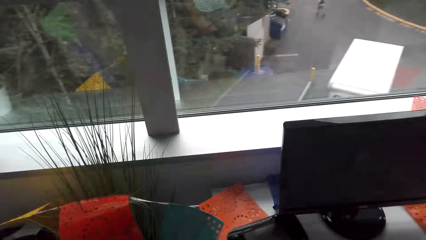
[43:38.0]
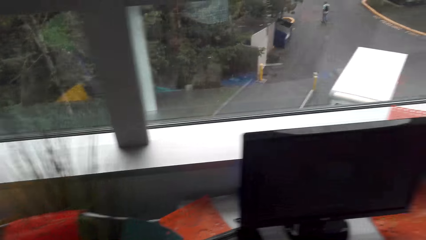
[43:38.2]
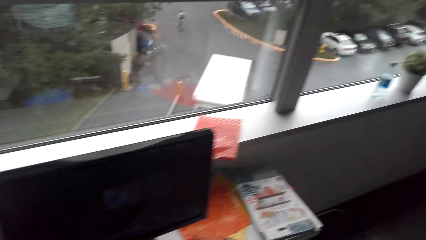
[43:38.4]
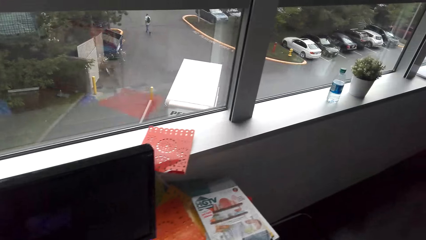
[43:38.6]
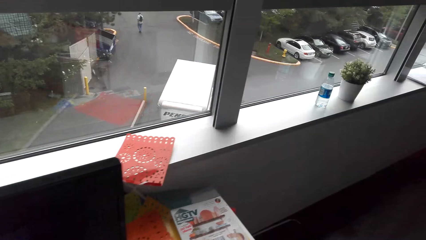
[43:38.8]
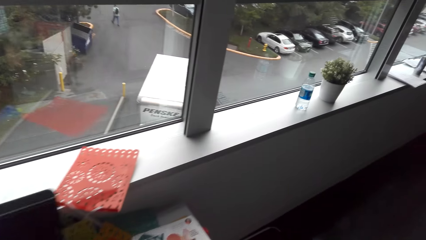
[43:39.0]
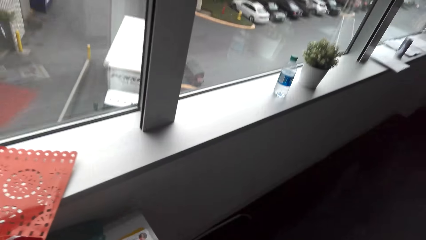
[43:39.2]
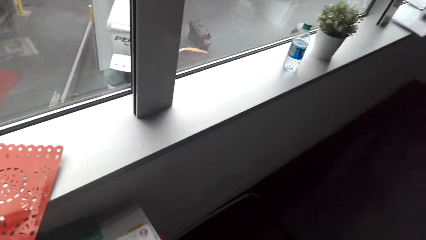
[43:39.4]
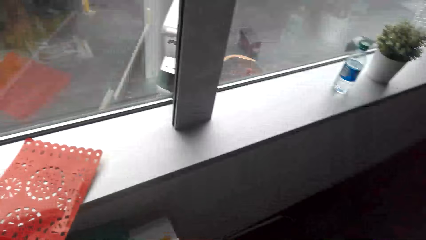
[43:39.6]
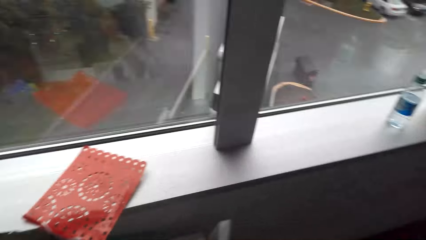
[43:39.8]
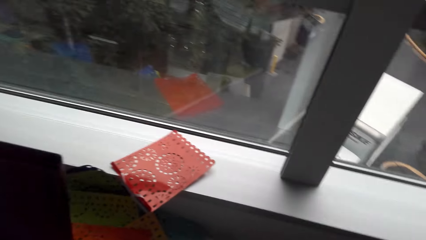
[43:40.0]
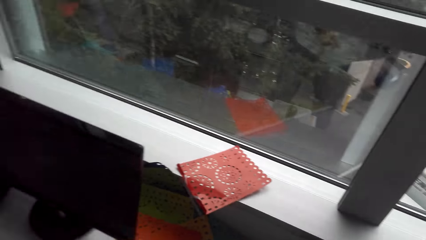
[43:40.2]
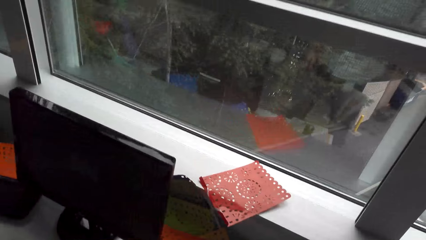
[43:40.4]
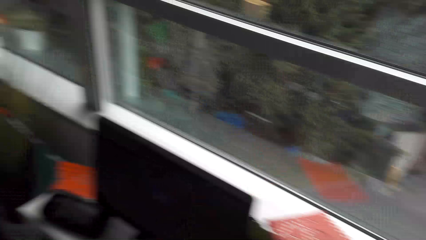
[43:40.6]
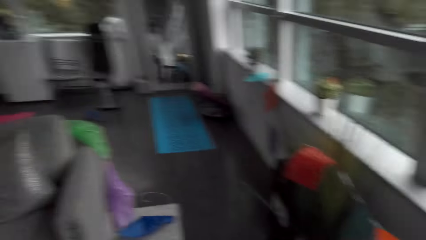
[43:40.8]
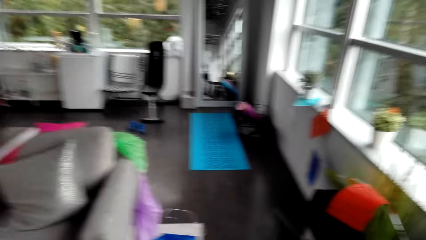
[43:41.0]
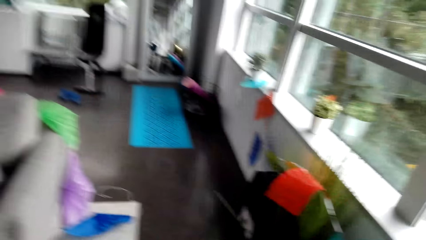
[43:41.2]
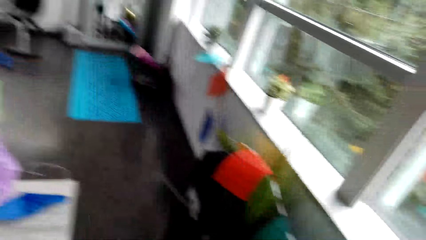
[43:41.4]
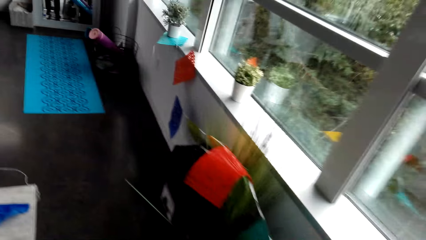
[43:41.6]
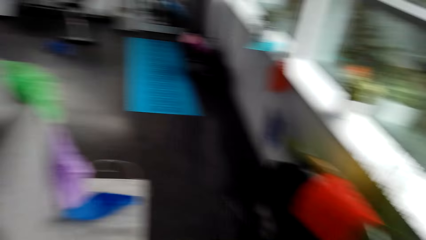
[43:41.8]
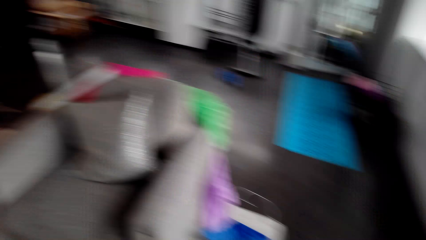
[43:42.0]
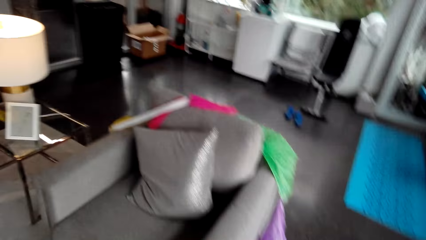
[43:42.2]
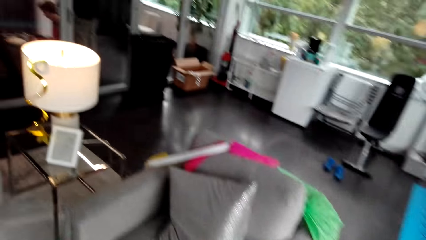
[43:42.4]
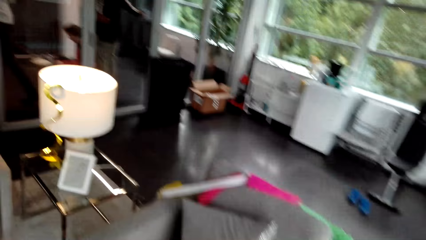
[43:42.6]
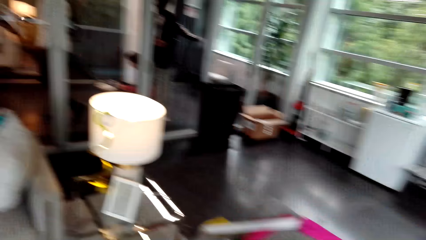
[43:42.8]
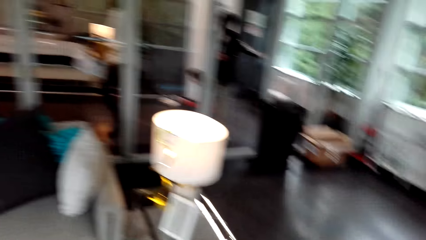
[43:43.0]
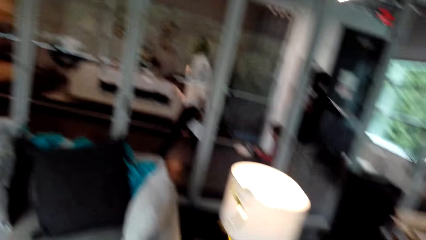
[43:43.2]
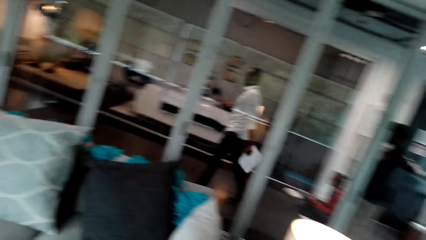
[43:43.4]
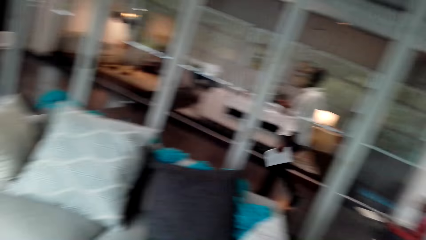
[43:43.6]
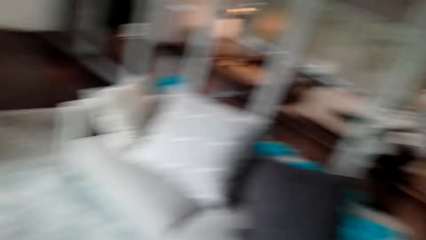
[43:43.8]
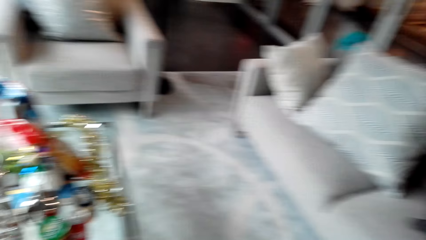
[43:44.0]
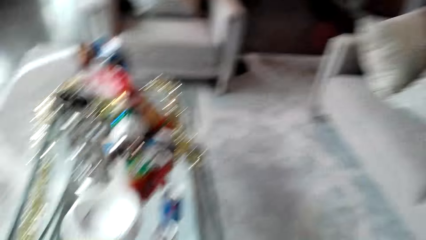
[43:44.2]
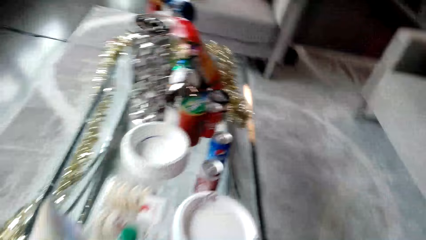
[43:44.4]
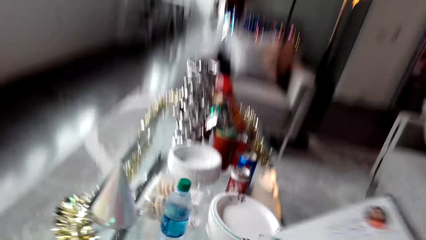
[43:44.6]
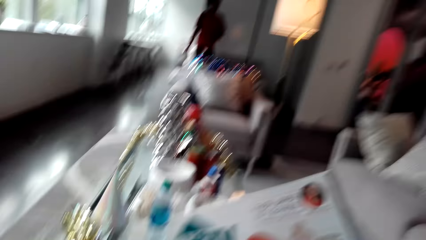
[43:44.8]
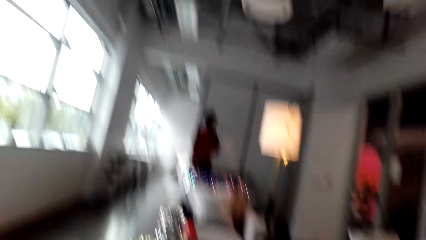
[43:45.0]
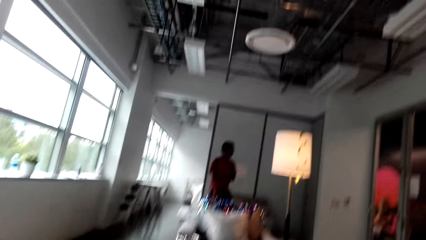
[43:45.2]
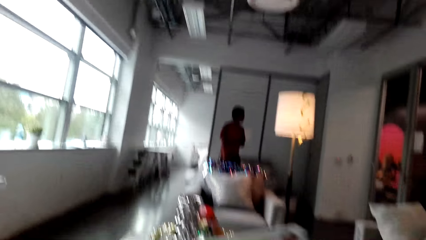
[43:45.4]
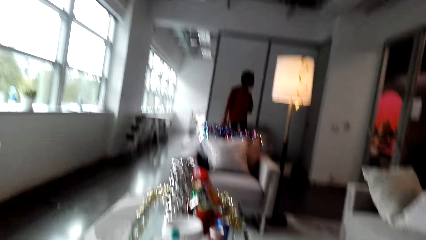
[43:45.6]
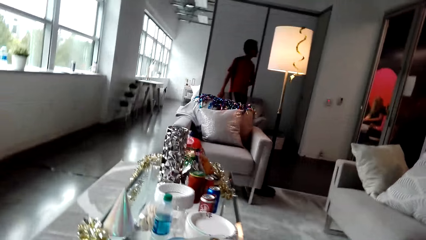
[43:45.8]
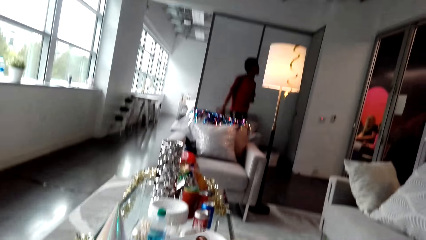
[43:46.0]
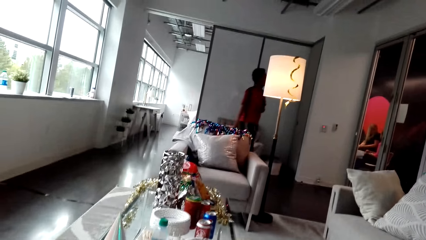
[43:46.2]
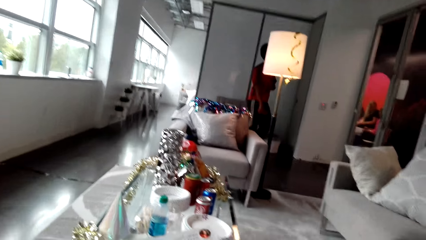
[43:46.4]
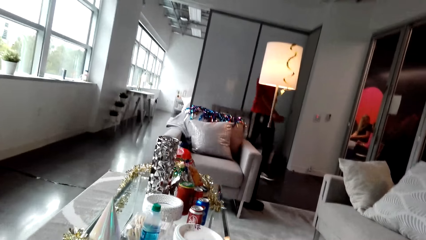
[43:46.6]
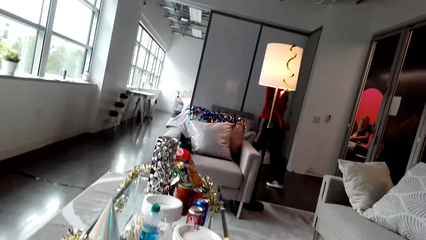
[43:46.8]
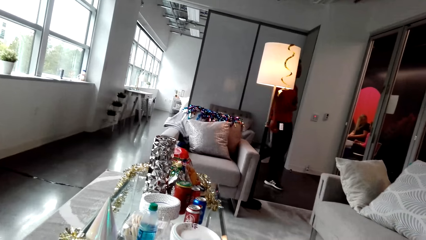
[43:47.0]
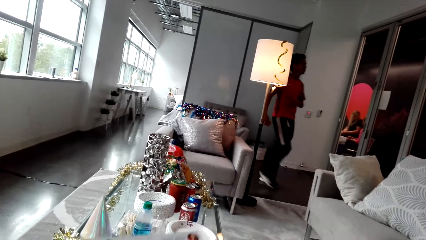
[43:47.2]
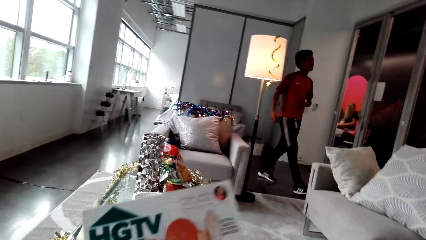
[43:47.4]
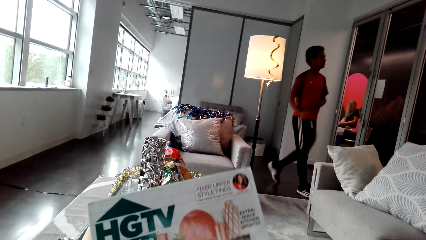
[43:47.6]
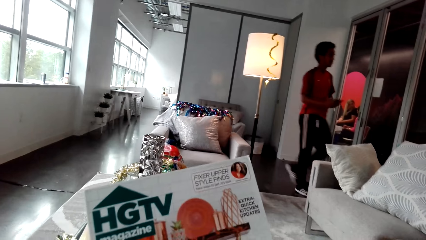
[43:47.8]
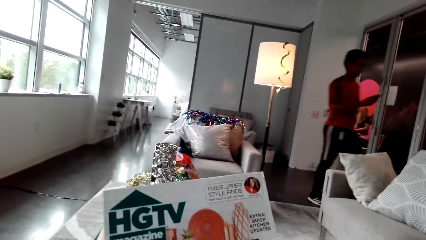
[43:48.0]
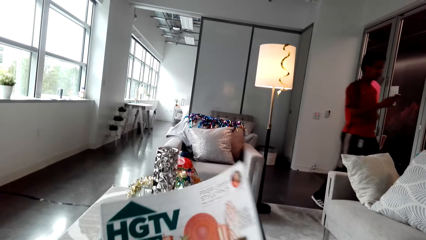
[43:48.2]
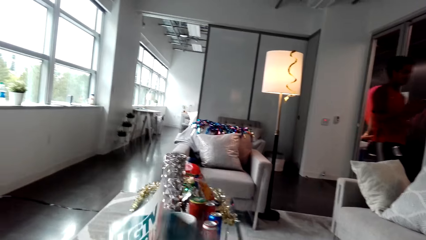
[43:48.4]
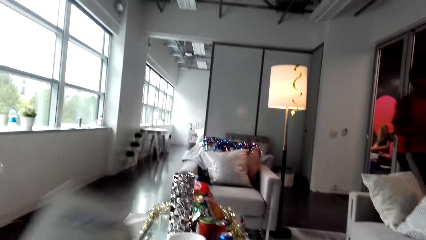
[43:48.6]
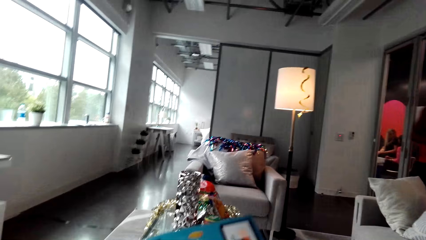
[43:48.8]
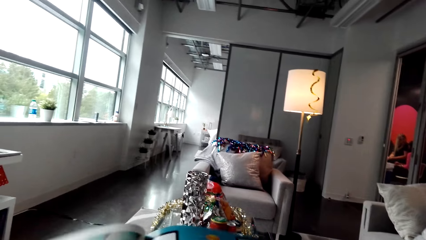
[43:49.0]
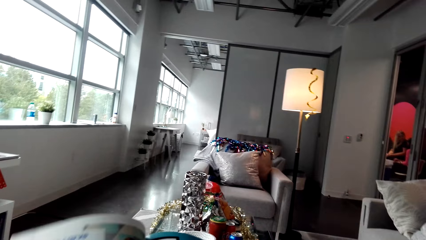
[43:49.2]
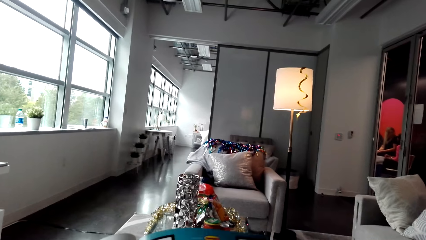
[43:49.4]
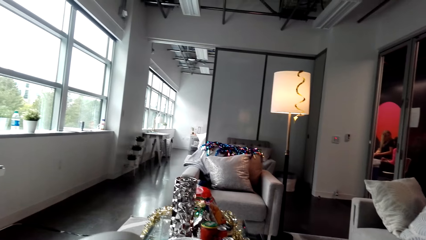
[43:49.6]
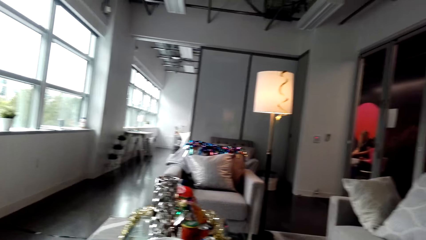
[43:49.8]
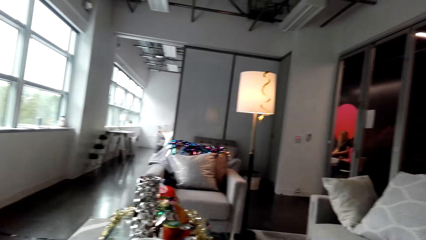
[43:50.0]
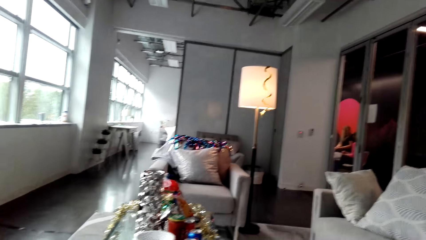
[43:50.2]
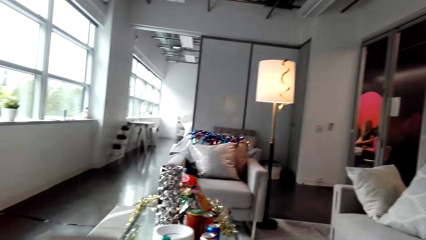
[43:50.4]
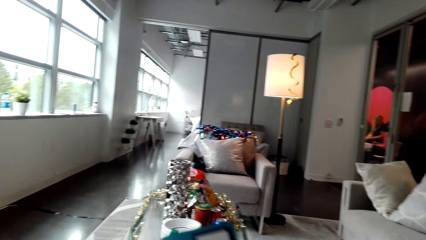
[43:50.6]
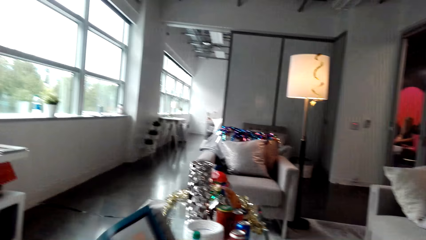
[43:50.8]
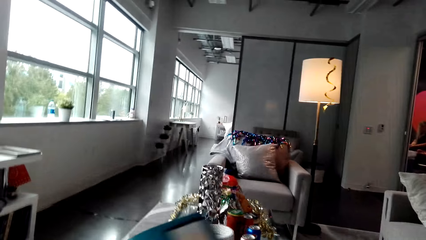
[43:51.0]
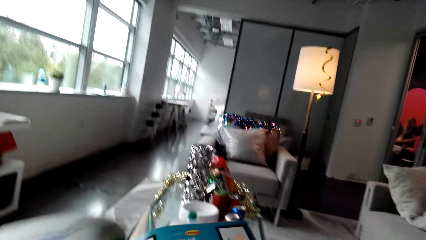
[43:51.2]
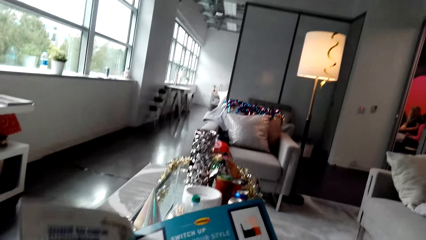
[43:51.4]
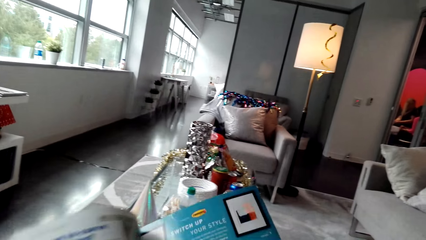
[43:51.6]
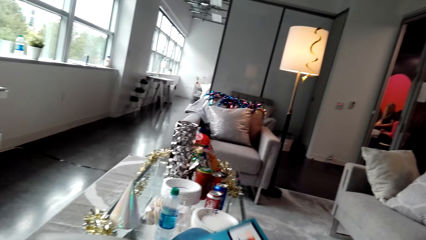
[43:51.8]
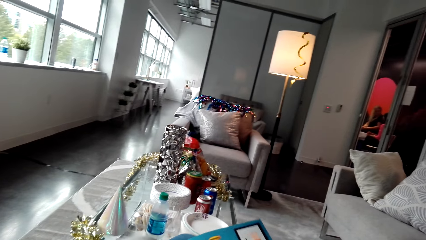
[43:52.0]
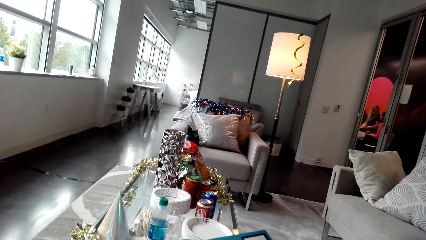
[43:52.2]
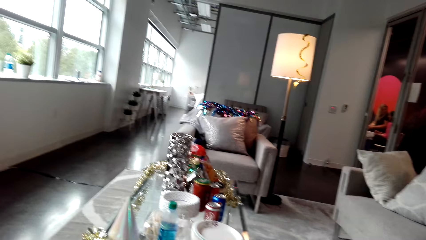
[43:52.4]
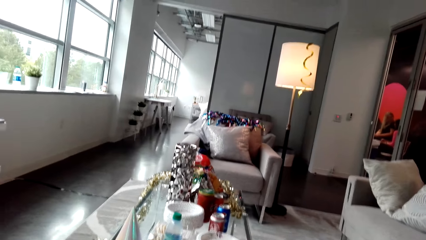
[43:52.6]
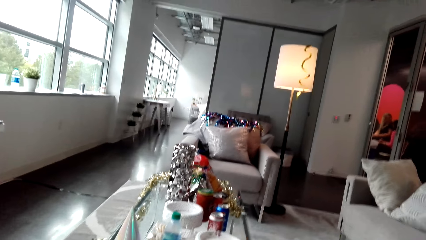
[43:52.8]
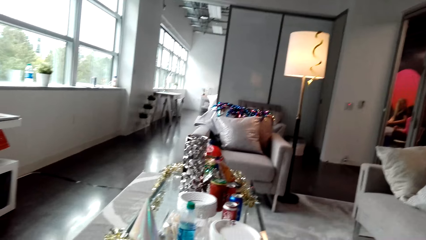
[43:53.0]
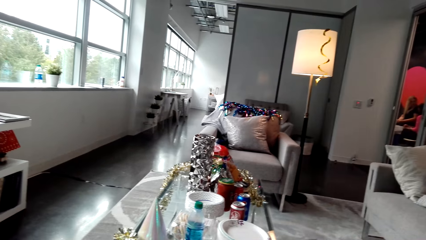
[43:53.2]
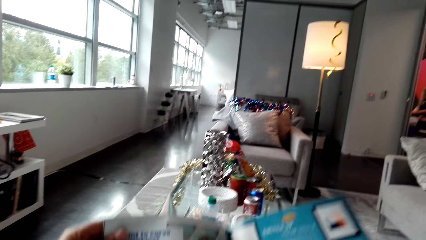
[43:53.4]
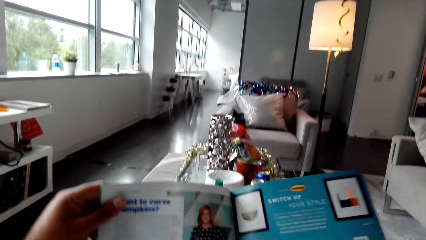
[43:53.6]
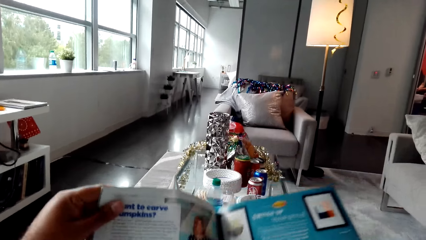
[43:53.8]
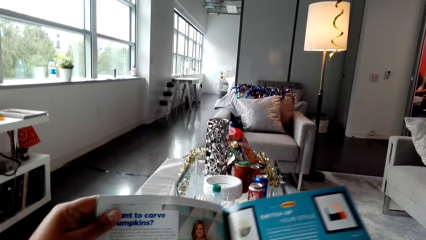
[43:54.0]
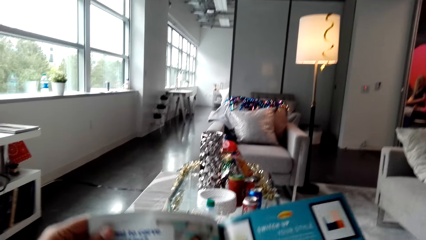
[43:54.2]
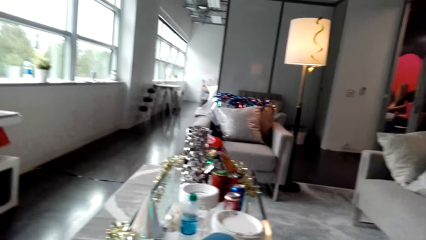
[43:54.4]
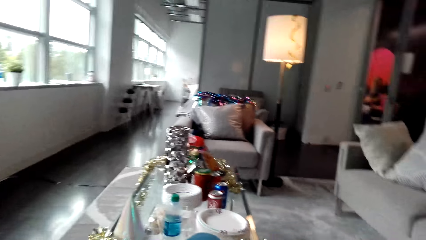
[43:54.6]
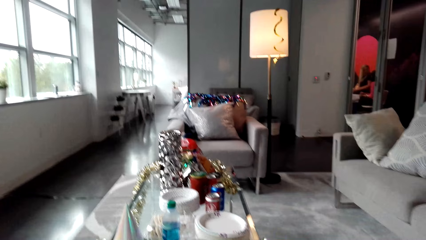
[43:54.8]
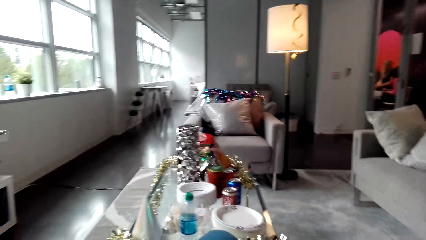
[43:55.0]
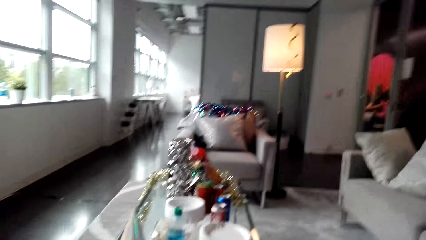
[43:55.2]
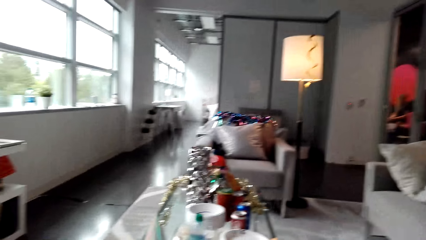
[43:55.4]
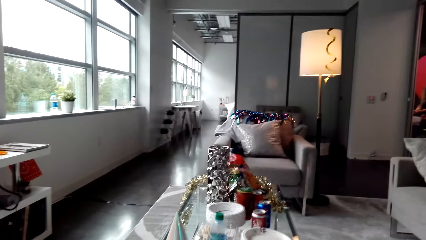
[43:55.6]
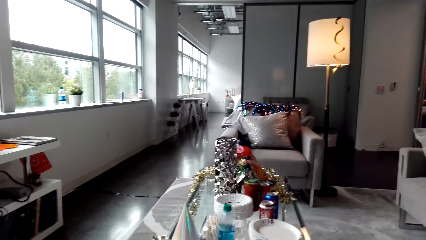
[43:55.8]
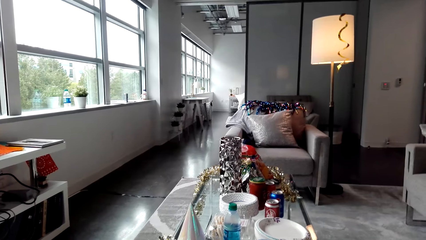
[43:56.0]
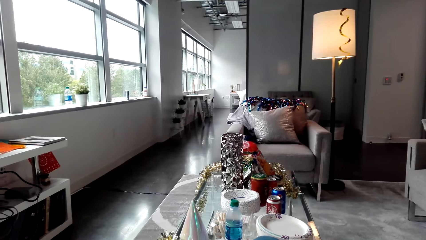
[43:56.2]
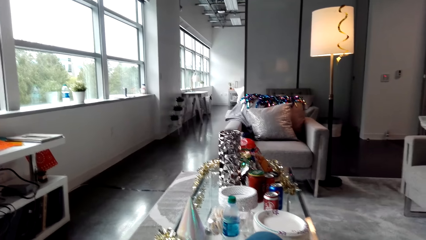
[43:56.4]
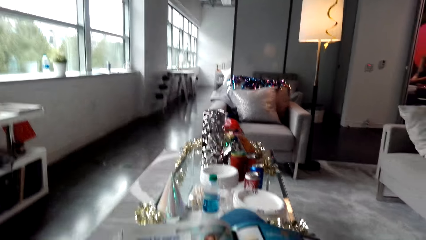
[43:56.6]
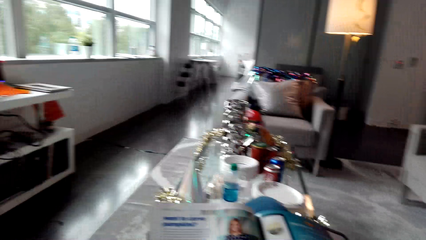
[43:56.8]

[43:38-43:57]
The camera wearer picks up a booklet from the stand. They carry the booklet to the seat. They sit. A man converses with the camera wearer on his way in the room. The camera wearer reads the booklet. The man stares at his phone on his way in the room. The camera wearer converses with the man. They read the booklet.
